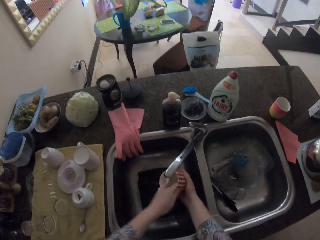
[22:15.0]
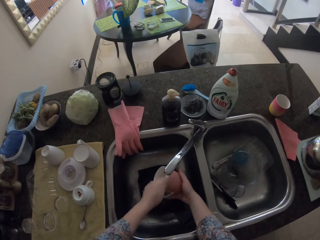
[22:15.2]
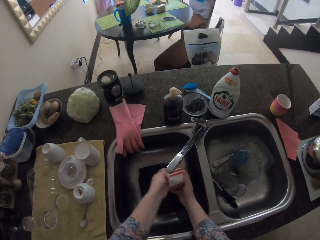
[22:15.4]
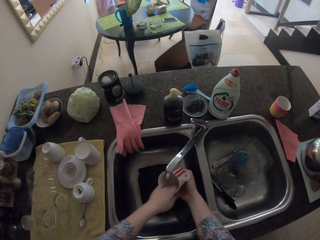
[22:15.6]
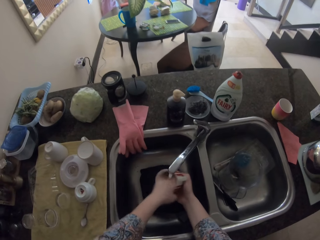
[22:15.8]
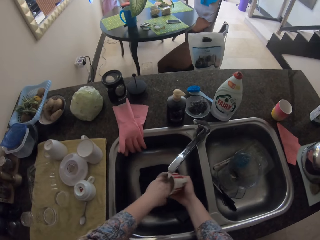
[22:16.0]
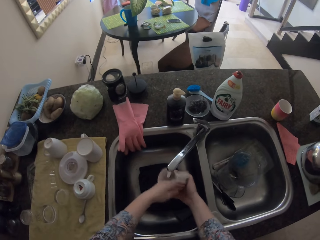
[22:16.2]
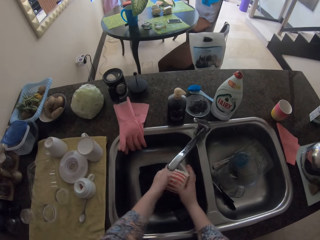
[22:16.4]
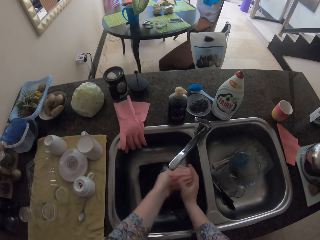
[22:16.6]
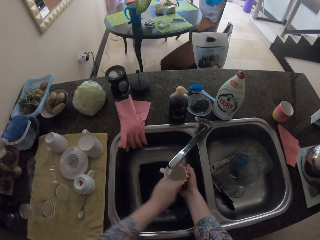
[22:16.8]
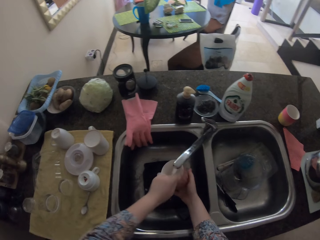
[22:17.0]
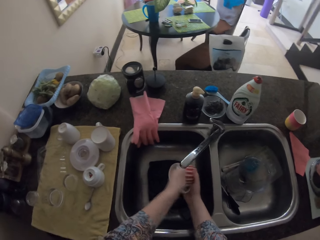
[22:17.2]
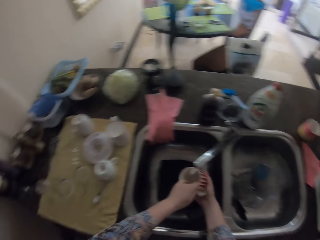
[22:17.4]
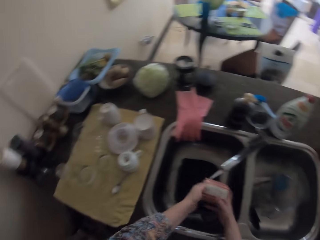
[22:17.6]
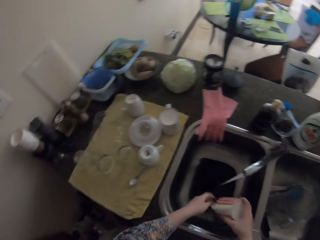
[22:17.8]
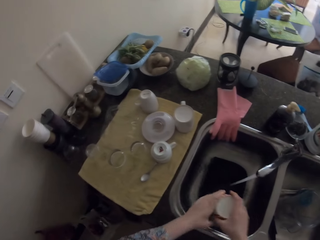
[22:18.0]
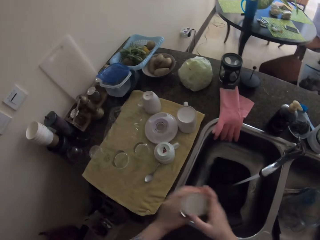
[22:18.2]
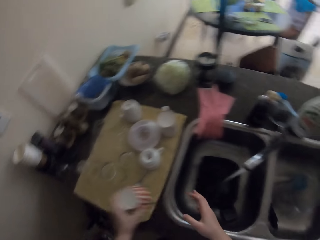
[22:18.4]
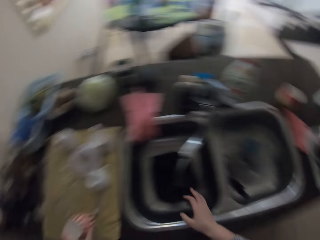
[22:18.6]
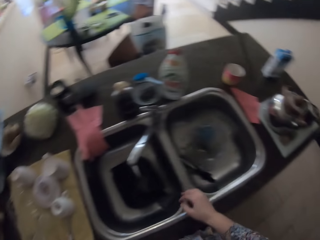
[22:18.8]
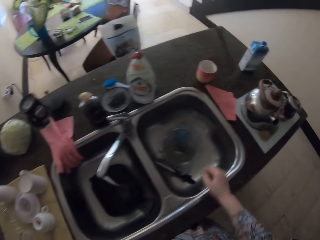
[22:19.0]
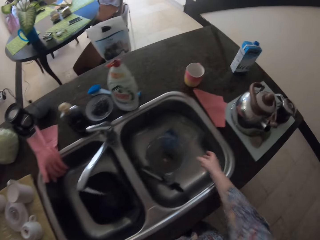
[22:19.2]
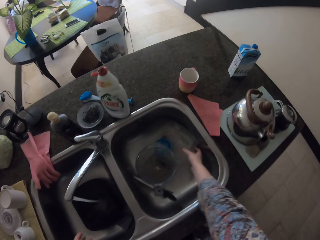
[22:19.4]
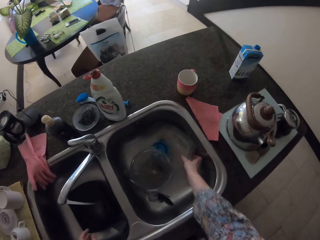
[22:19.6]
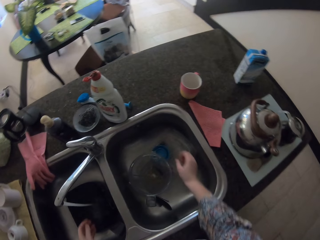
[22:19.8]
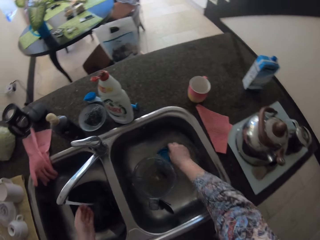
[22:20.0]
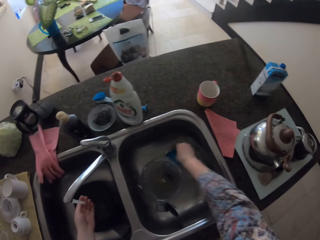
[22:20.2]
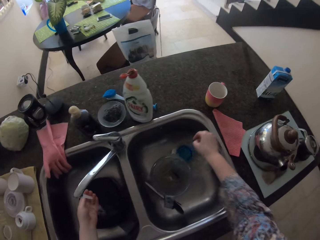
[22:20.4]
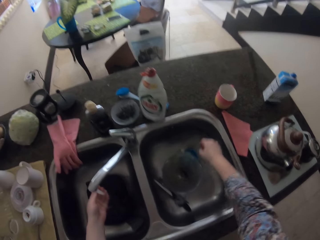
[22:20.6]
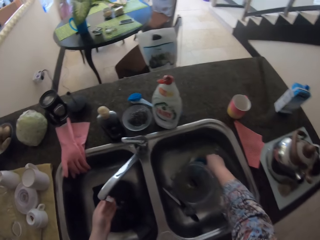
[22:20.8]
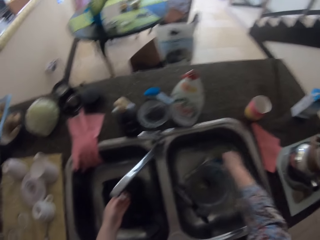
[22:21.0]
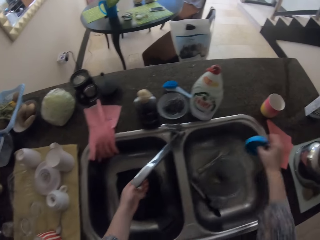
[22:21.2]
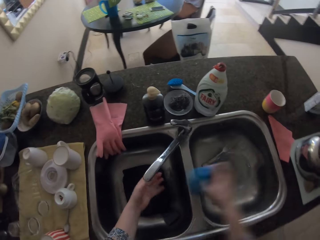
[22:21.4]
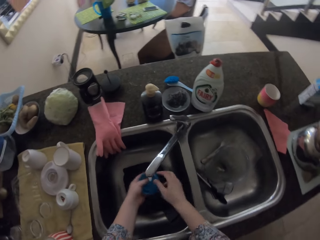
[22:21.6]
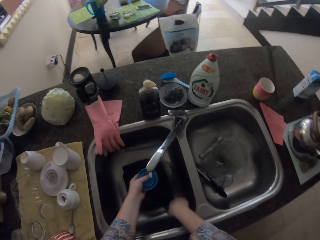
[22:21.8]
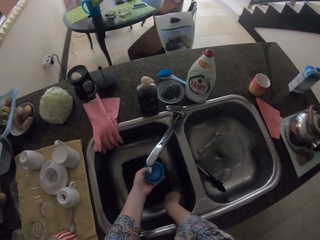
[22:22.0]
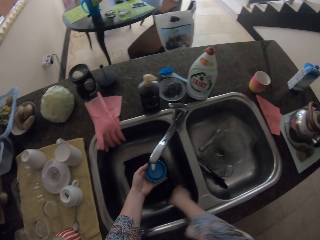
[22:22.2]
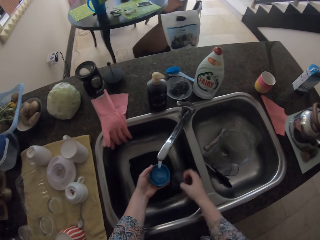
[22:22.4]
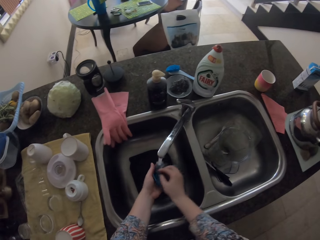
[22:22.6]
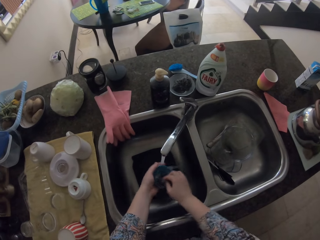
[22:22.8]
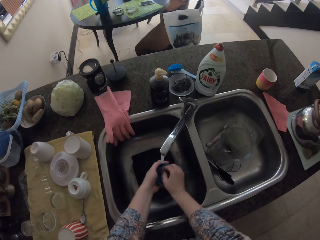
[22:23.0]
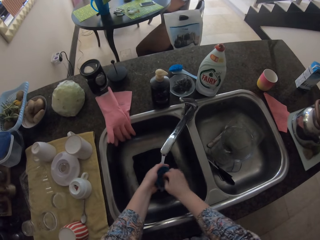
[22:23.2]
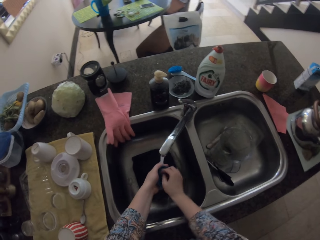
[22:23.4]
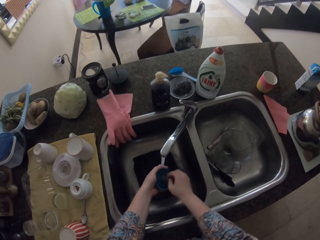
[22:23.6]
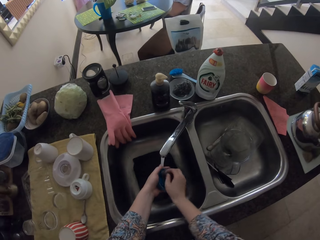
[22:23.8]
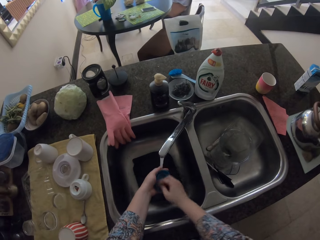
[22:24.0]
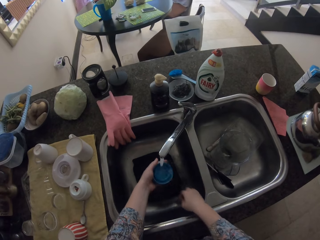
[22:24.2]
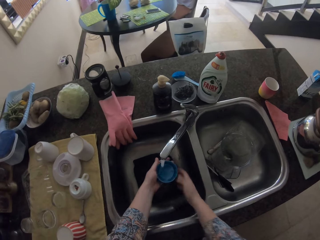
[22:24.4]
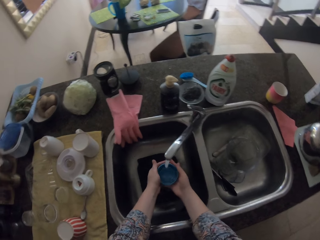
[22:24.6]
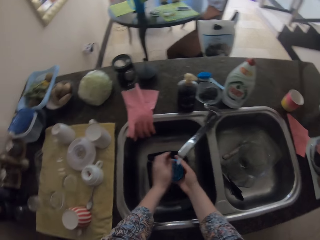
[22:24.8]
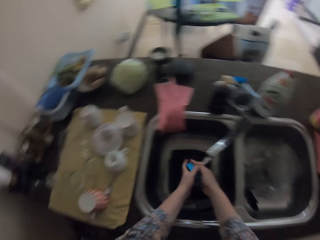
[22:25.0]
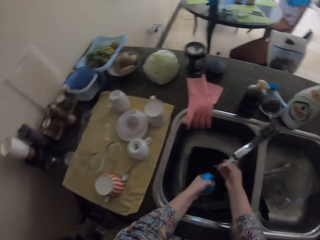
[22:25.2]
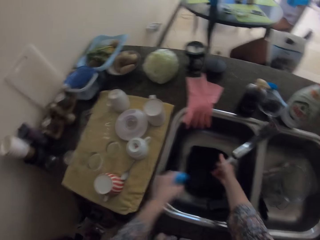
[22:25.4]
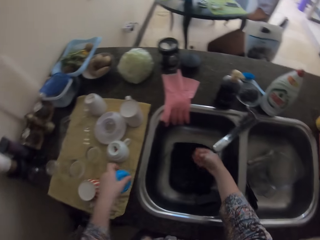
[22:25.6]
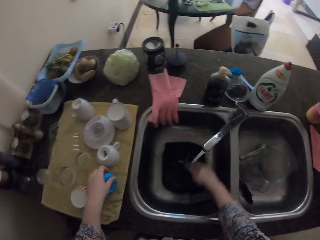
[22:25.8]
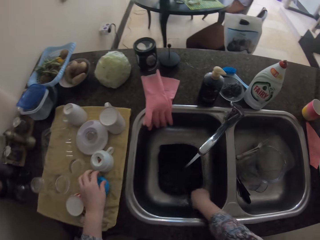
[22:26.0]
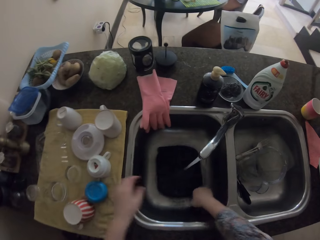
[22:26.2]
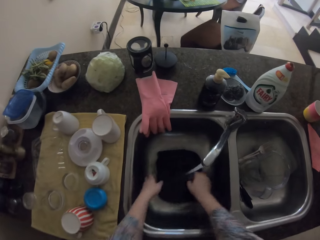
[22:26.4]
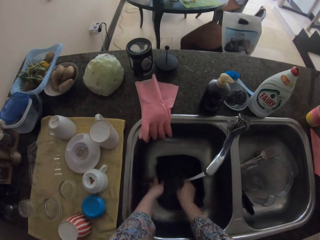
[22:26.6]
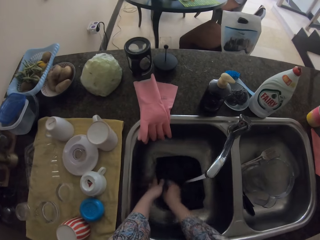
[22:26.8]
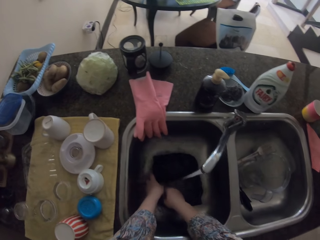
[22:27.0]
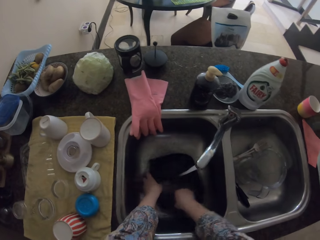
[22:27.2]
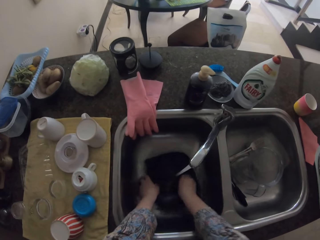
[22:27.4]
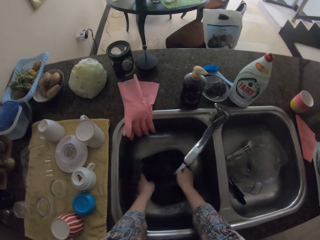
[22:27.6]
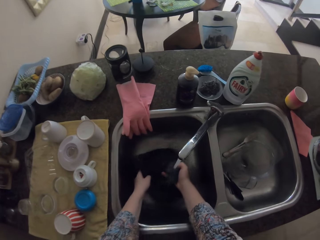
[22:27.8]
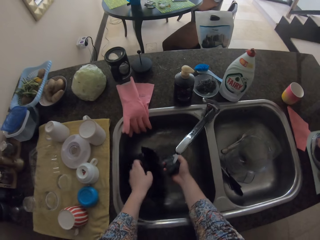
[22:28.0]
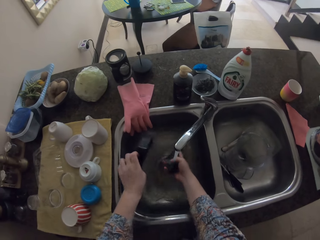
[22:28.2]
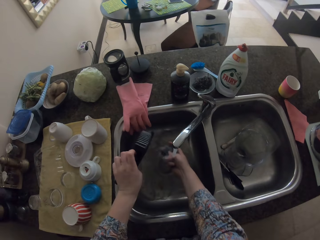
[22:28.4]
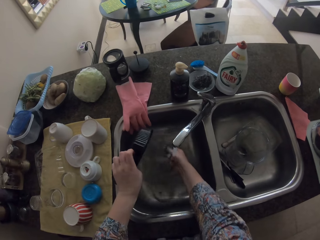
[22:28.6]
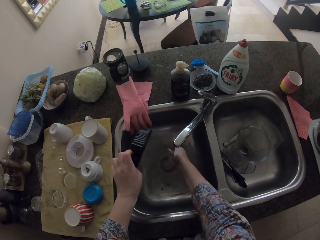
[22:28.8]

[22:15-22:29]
The camera wearer swings a hand. They put the cup on the towel. They swing a hand again. They pick up a plastic lid. They pick up a sponge. They wash the plastic lid using the sponge. They drop the sponge. They rinse the plastic lid. They swing a hand. They put the lid on the towel. They pick up the sponge and wash the plastic container using the sponge.

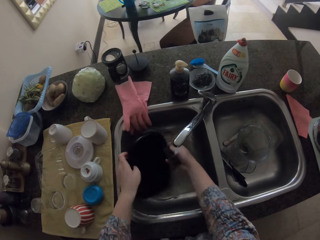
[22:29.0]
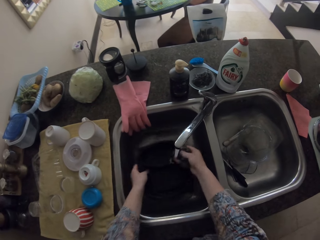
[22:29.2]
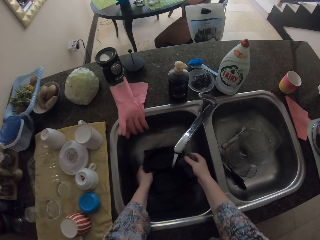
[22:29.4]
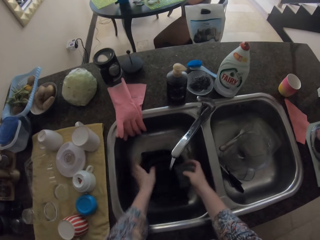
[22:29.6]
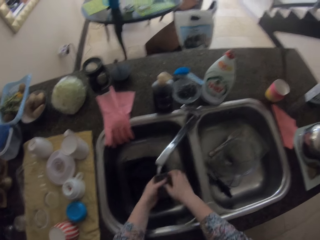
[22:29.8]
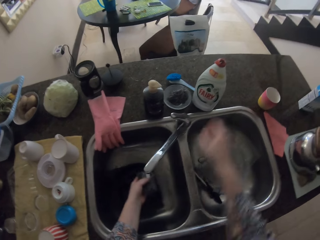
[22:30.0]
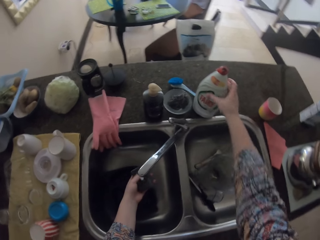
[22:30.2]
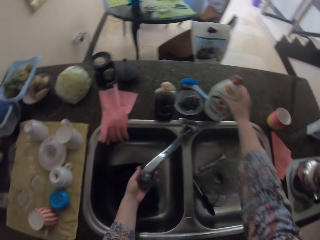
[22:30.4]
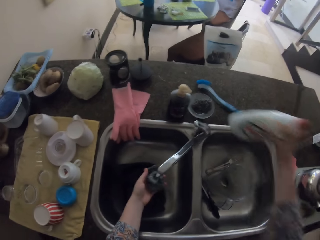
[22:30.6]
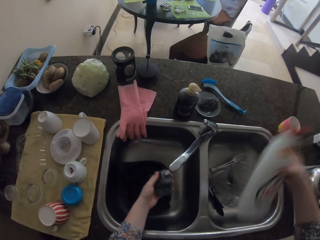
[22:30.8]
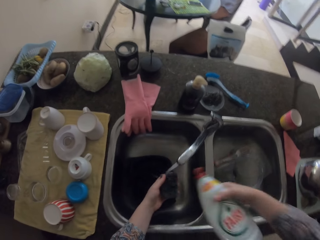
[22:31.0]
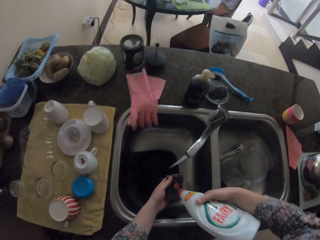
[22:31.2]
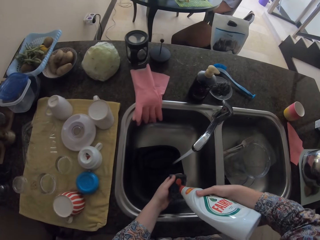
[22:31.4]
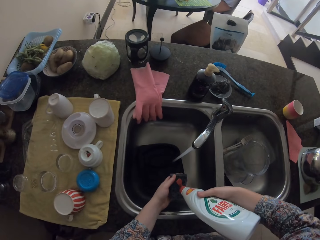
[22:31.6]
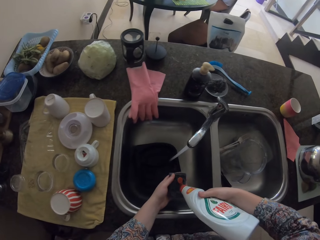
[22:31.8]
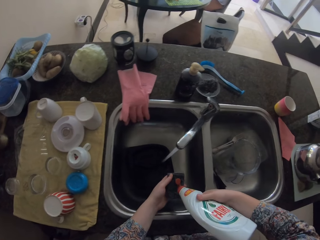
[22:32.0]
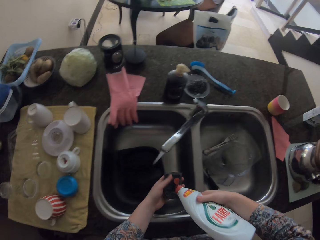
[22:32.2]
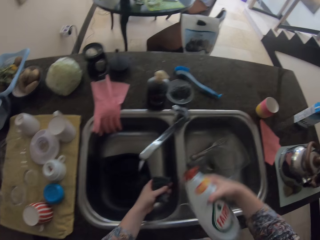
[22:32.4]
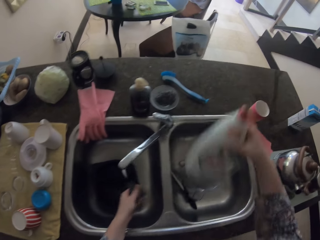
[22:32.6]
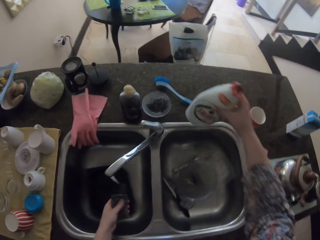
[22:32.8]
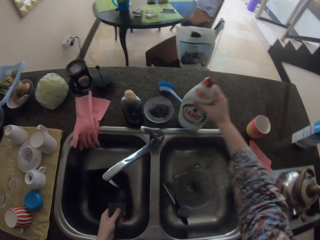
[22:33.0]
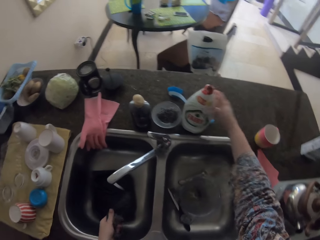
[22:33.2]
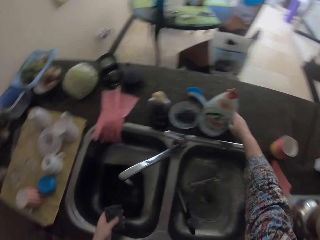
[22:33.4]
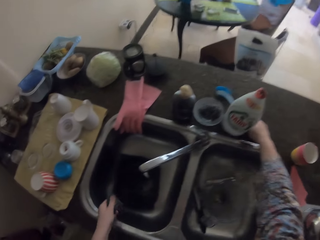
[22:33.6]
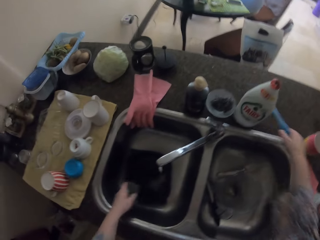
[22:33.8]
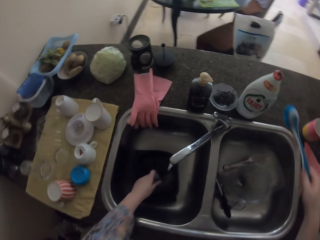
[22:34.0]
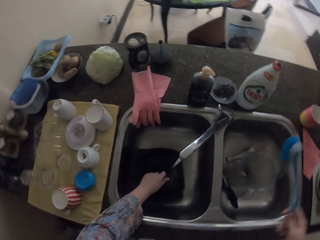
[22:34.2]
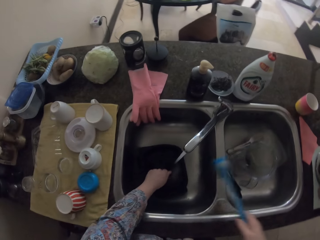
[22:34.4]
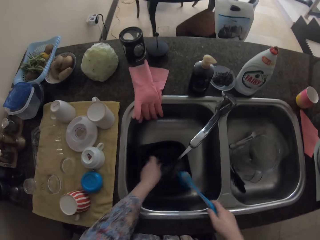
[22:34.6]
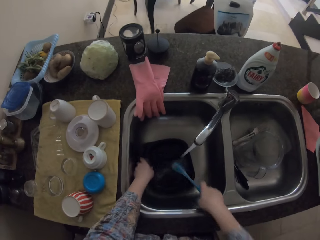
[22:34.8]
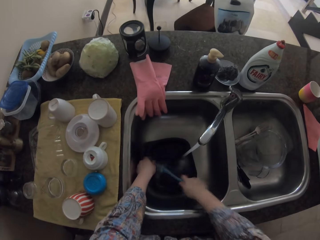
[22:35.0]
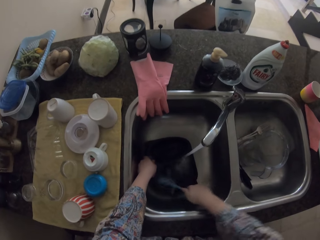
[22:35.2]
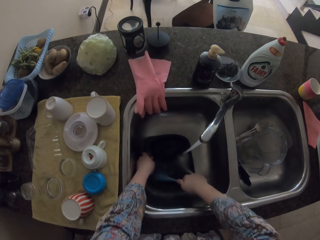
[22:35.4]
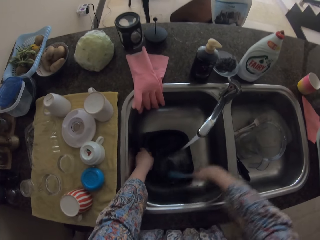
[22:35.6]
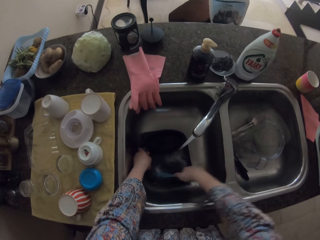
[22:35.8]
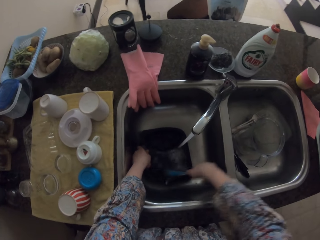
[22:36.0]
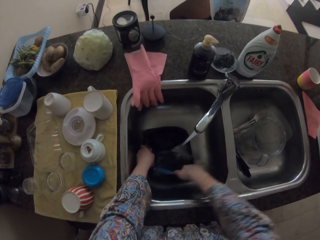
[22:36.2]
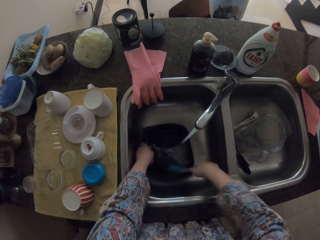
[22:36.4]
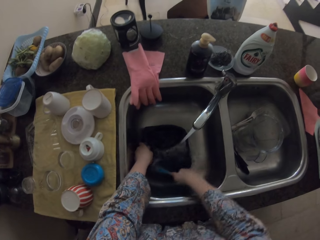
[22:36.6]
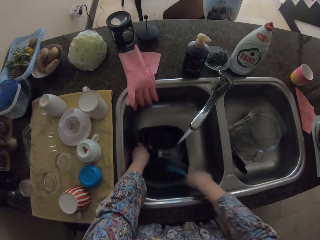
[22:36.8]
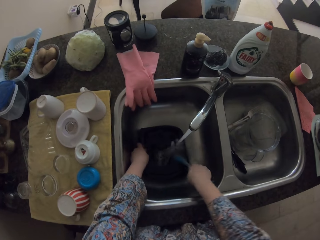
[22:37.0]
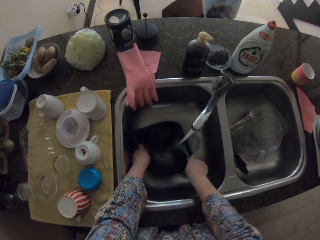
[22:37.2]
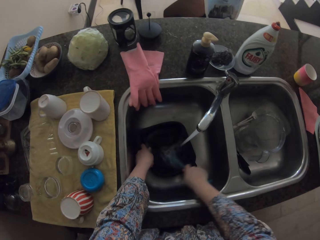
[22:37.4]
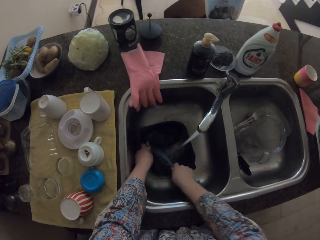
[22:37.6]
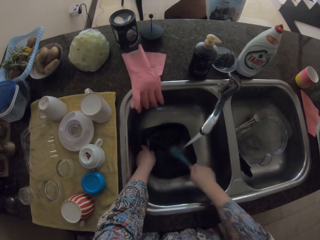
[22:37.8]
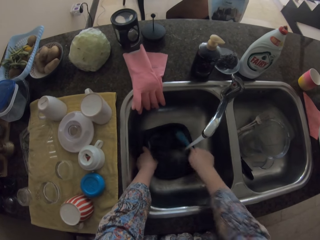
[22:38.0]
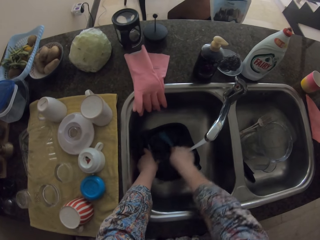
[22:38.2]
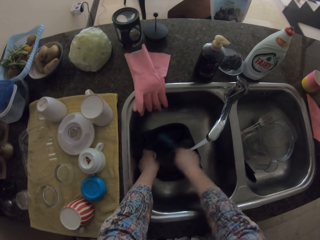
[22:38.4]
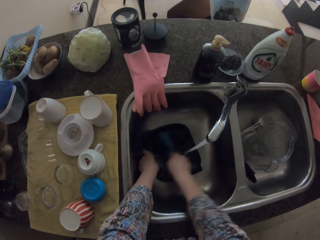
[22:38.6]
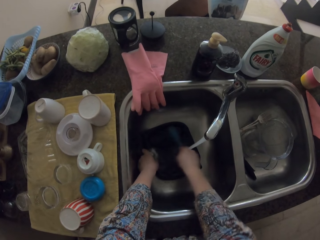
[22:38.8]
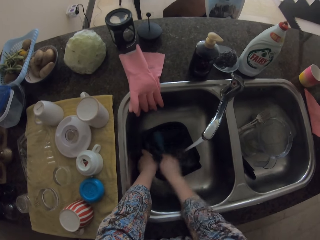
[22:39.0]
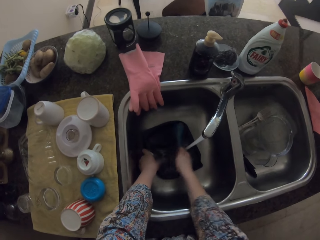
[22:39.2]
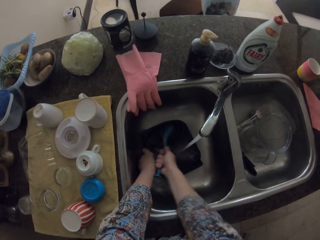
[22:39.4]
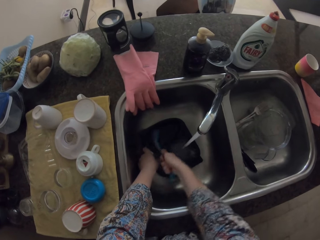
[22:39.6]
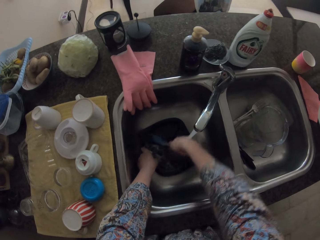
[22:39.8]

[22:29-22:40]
The camera wearer rinses the sponge. They swing a hand. They pick up a liquid soap bottle. They apply liquid soap on the sponge. They swing a hand. They put the bottle on the sink table. They pick up a brush. They wash the plastic container using the brush.
